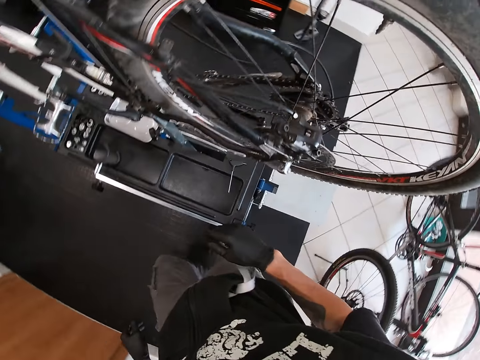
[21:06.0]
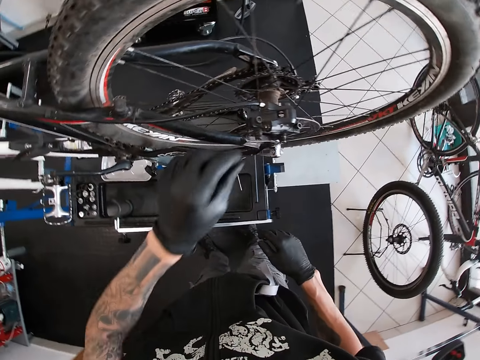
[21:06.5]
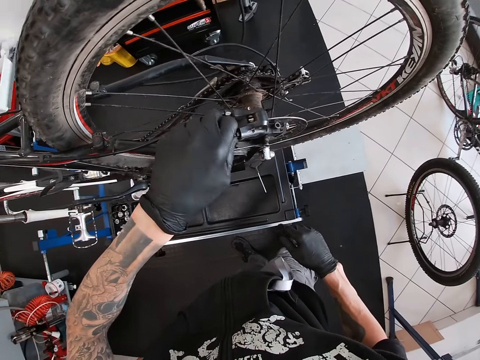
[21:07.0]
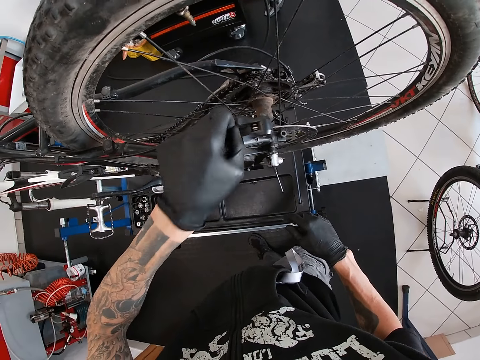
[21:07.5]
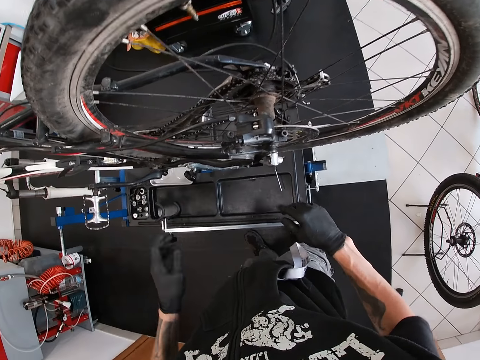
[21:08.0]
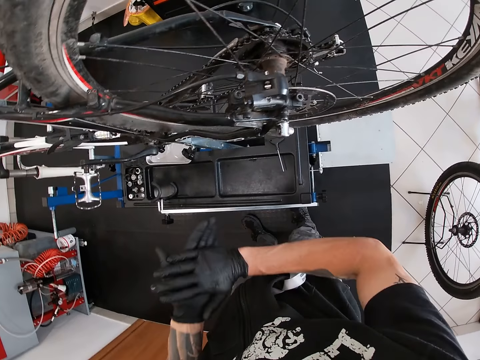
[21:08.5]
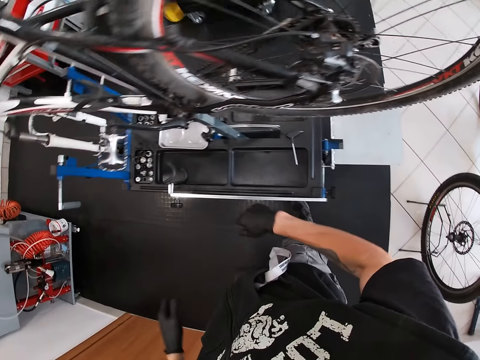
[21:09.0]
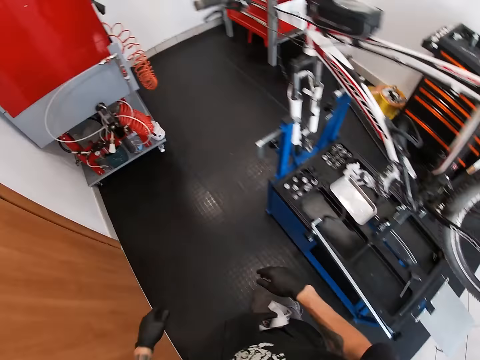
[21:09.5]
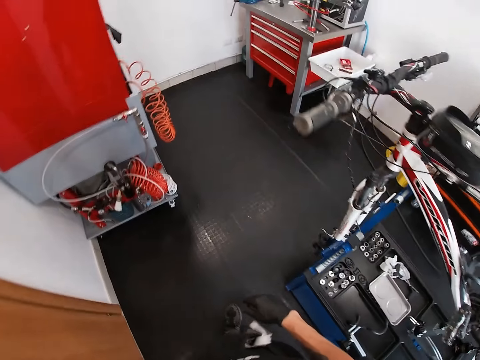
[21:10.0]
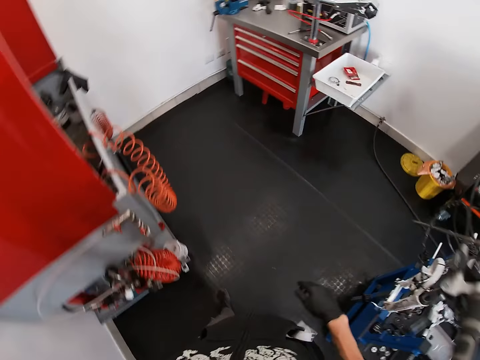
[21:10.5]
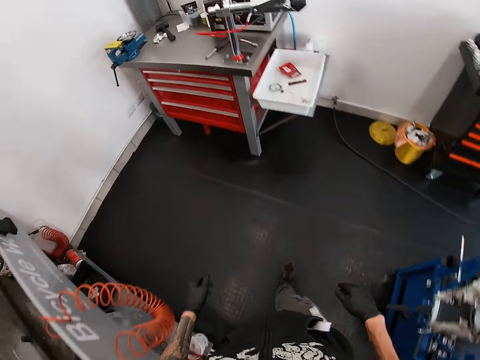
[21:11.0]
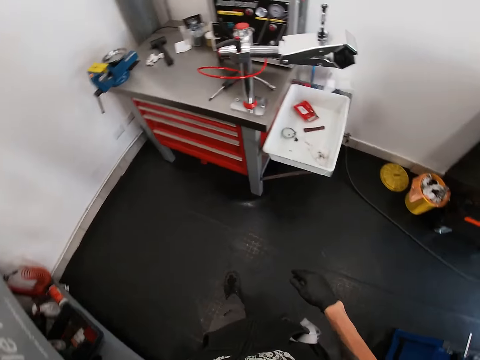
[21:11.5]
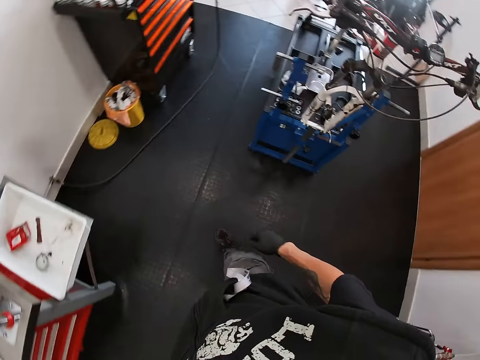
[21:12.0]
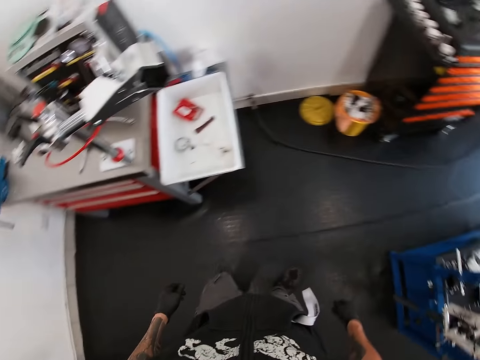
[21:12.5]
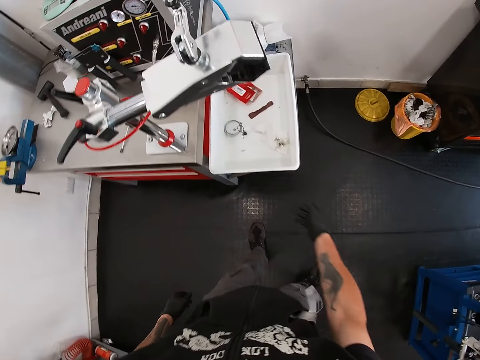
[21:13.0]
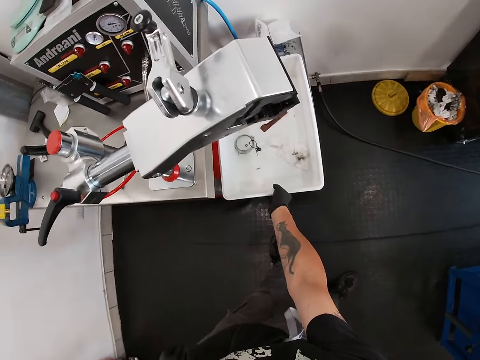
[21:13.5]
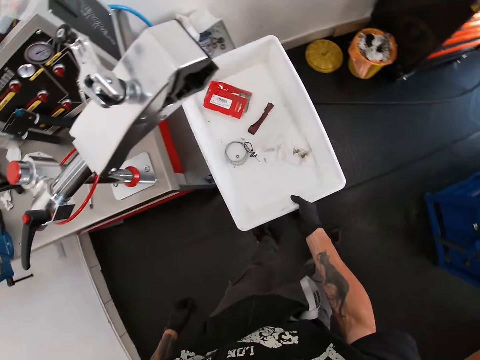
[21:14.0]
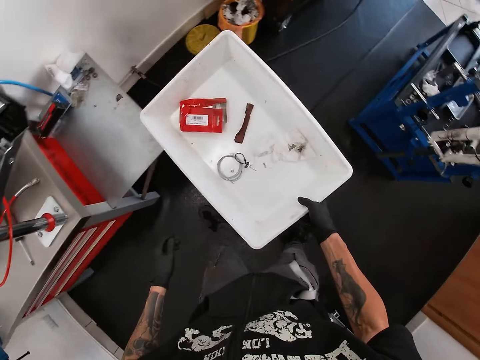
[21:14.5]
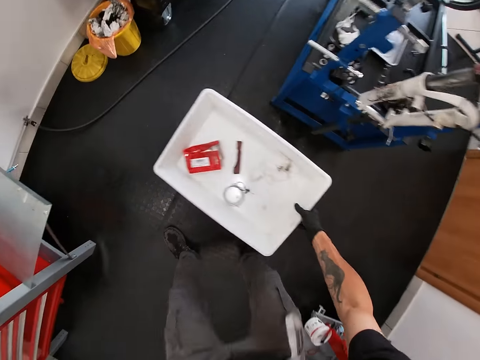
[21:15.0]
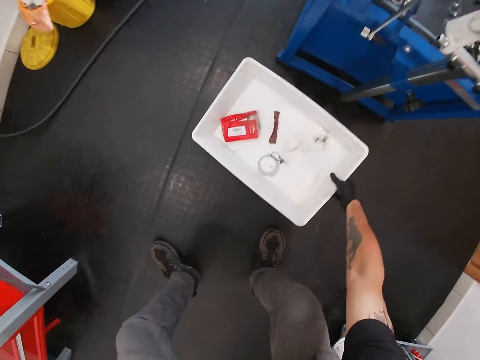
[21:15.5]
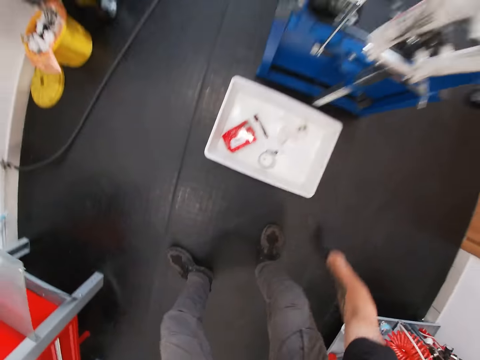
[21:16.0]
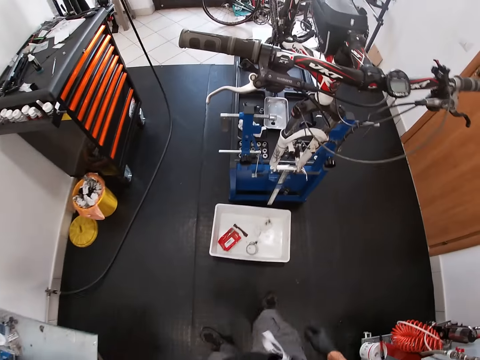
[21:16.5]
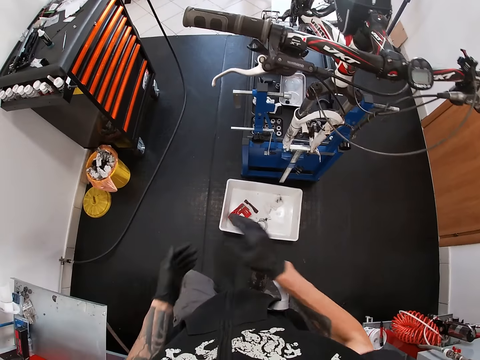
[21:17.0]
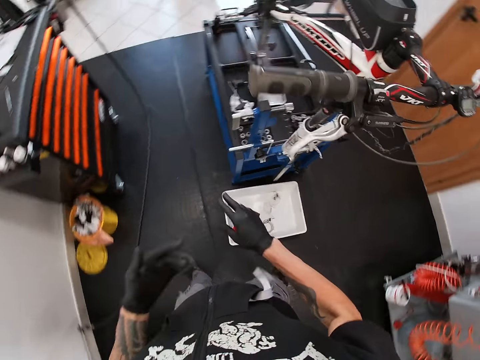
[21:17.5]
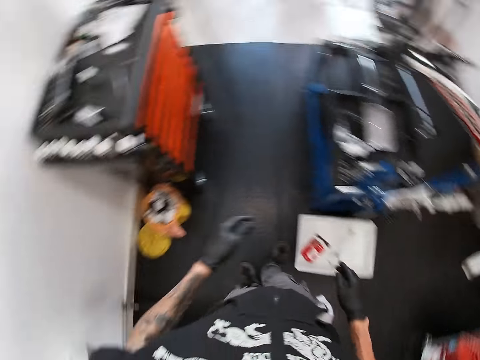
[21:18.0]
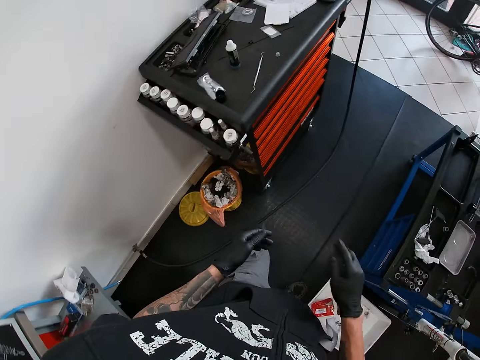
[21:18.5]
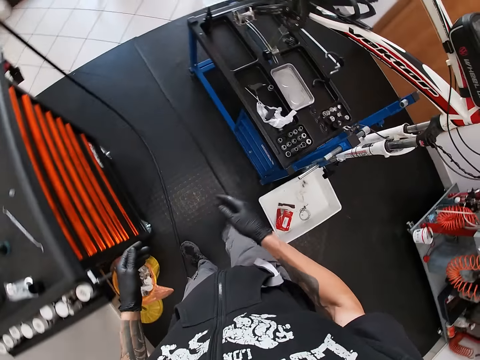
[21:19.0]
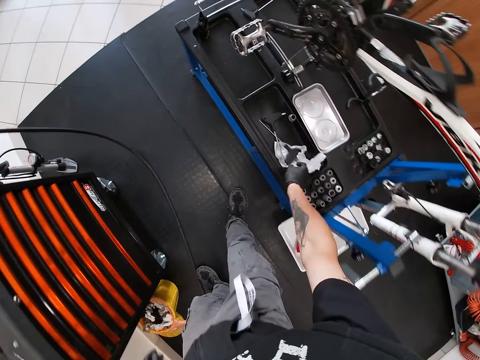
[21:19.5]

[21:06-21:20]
The camera wearer touches the rear wheel axle of the bike with his left hand. He puts his hands together. He walks. He picks up a white tool tray from a red tool bench with his right hand. He touches something. He drops the white tool tray on the floor with his right hand. He rubs his palms together. He puts his hands together.

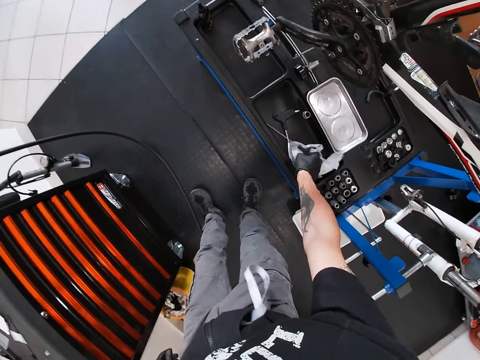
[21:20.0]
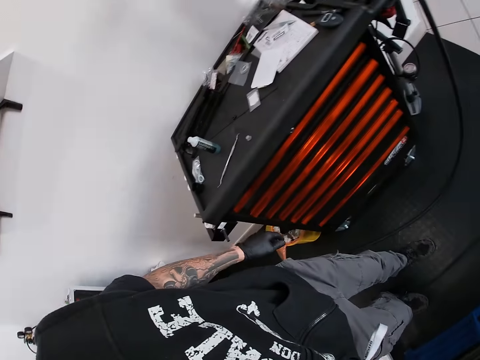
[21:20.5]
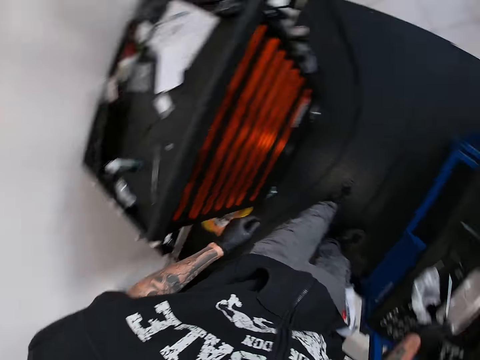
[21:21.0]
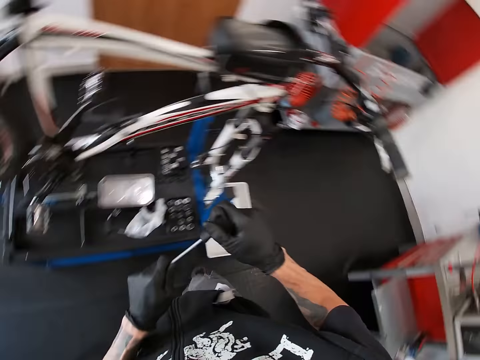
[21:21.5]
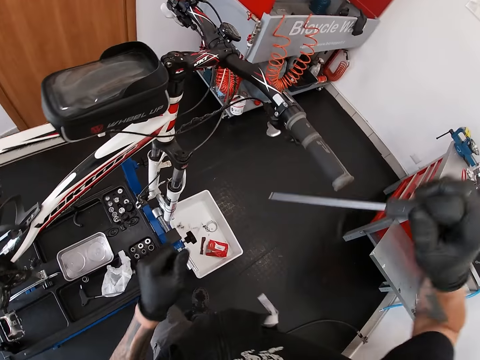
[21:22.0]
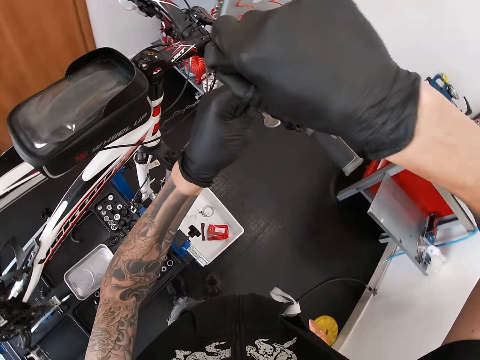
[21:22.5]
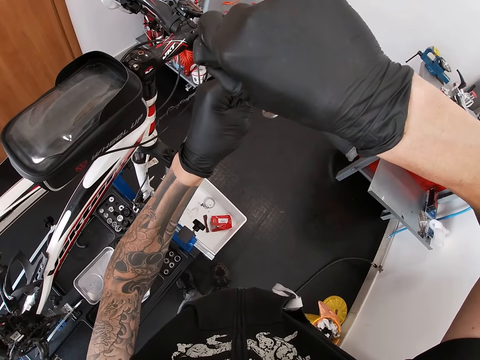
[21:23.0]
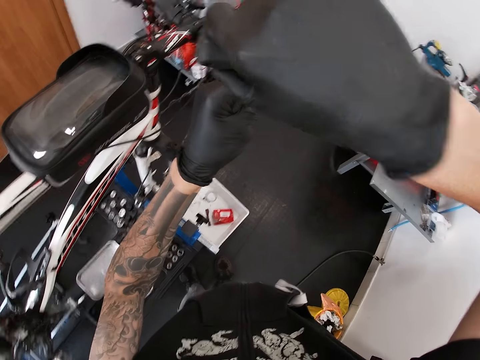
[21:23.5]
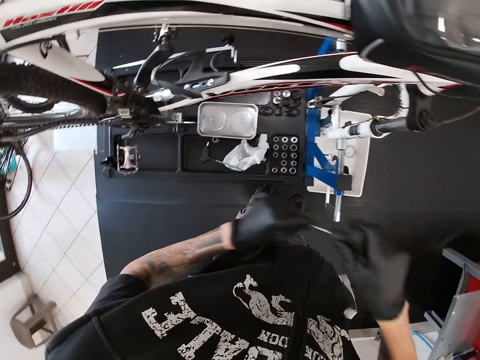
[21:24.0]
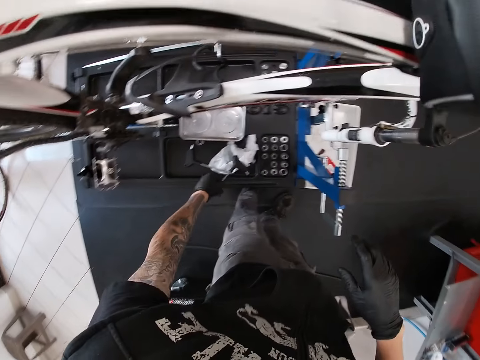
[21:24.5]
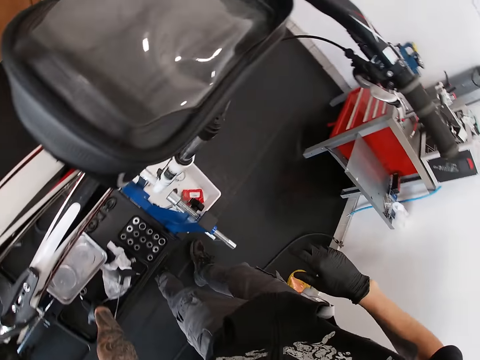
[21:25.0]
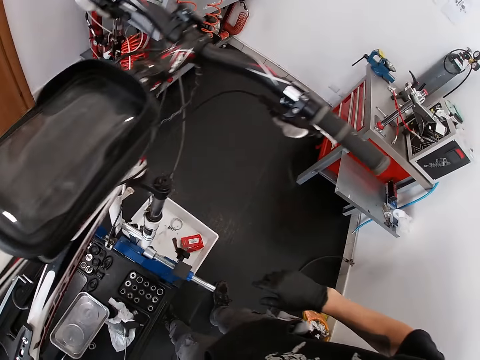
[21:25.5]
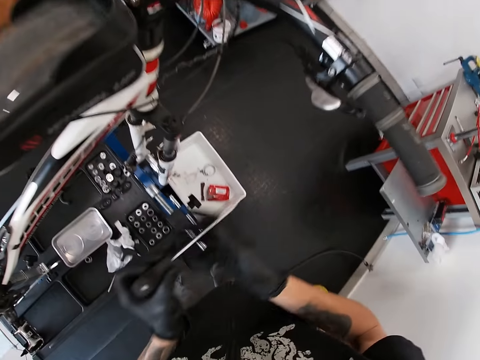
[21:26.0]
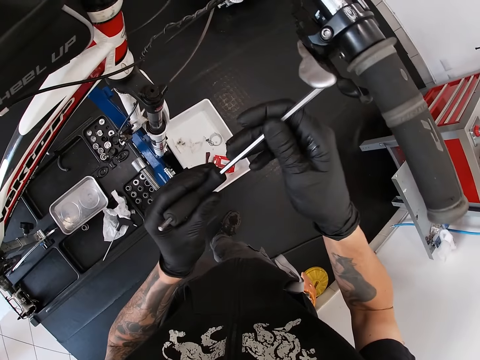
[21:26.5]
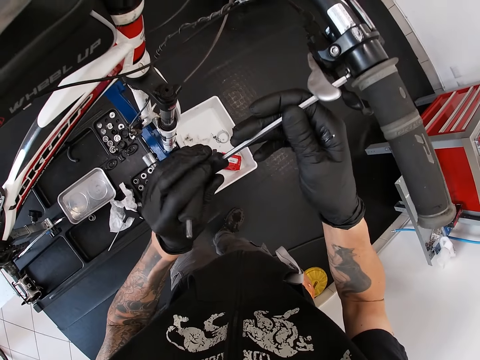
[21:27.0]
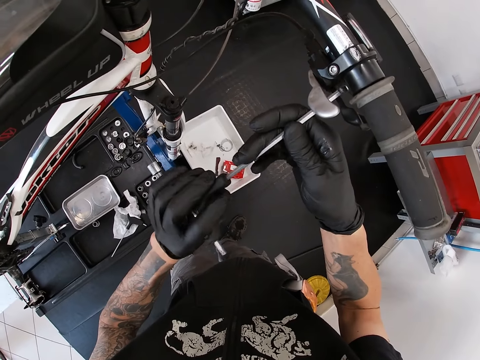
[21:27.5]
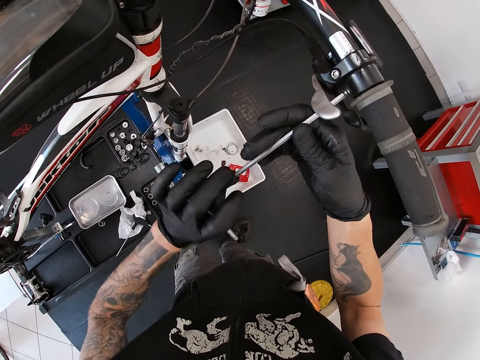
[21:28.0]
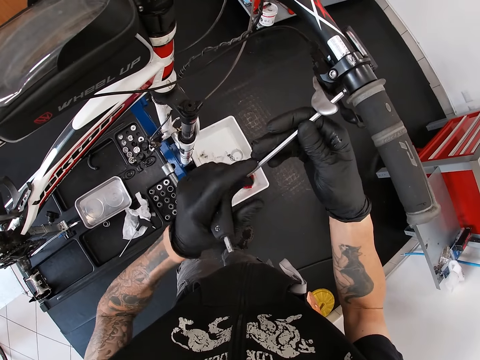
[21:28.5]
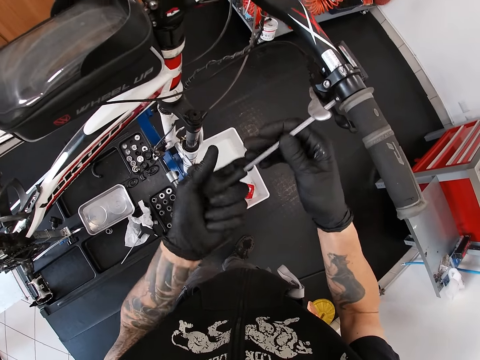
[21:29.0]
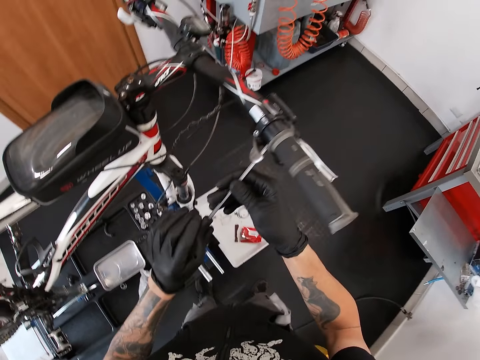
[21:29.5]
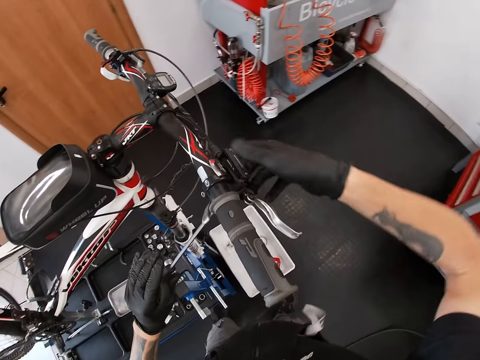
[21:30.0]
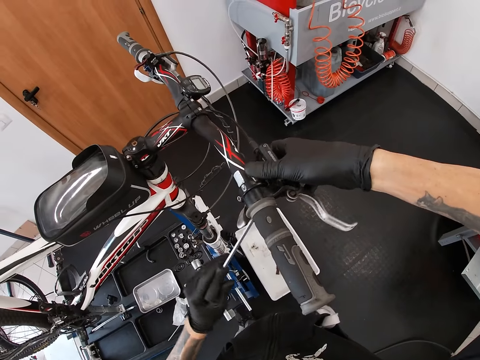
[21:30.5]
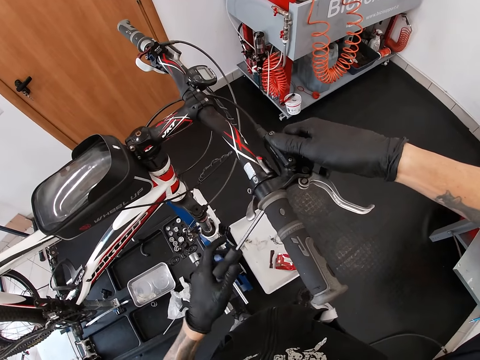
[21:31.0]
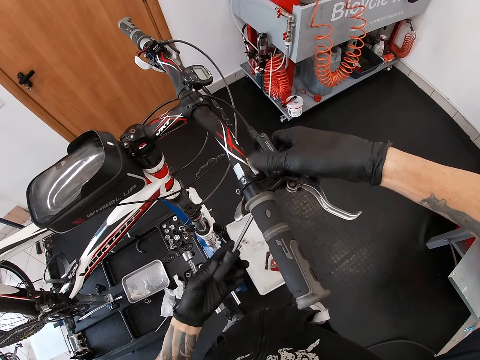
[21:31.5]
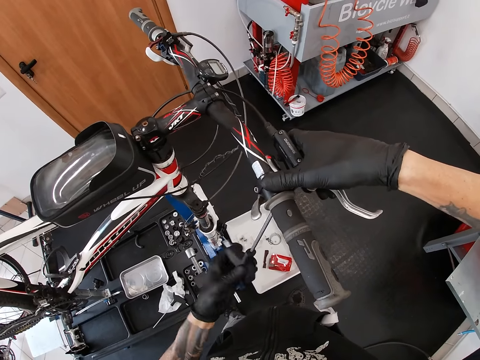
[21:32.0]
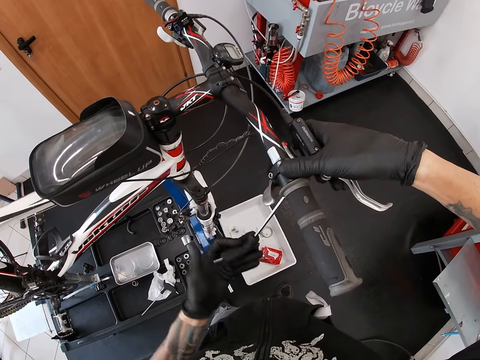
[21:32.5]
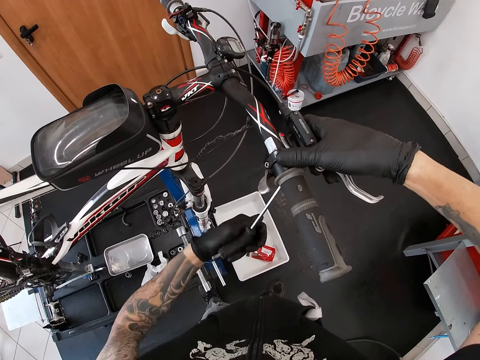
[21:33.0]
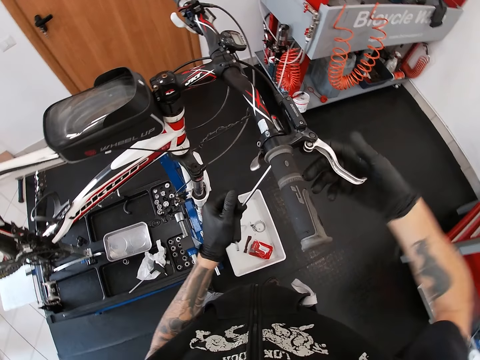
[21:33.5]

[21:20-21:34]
The camera wearer picks up an allen key from the tool holder of the bicycle repair stand with his right hand. He touches a tissue. He uses the allen key on the right handlebar of the bicycle with both hands. He touches something. He drops the allen key in the tool holder of the bicycle repair stand with his left hand. He picks up the allen key from the tool holder of the bicycle repair stand with his left hand. He uses the allen key on the right handlebar of the bicycle with both hands.
